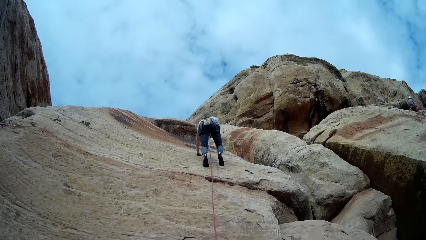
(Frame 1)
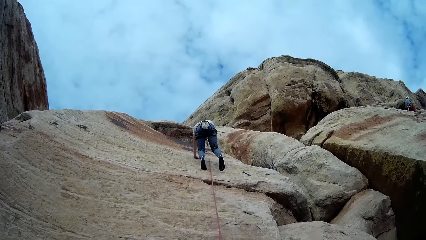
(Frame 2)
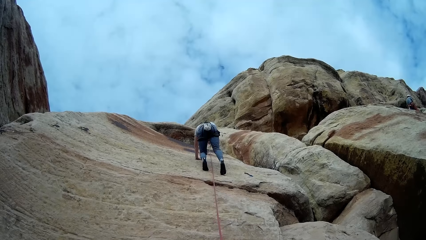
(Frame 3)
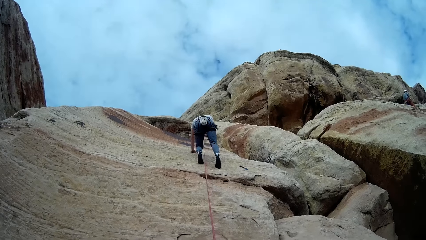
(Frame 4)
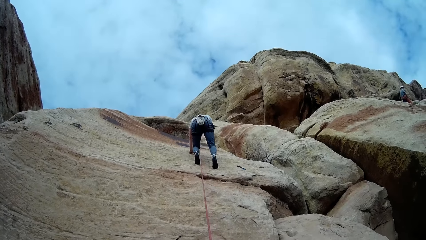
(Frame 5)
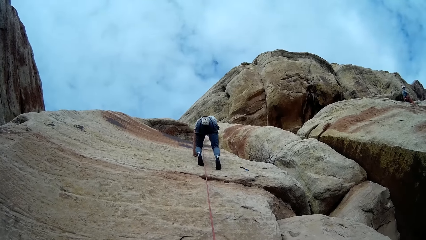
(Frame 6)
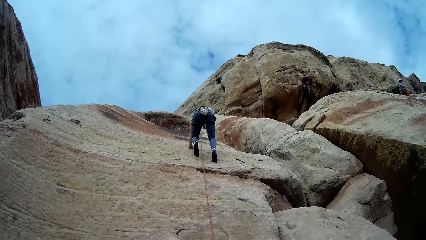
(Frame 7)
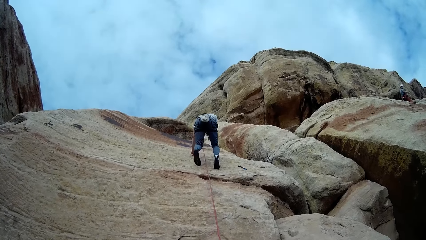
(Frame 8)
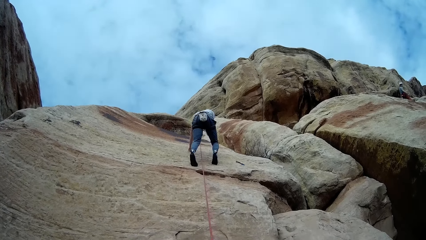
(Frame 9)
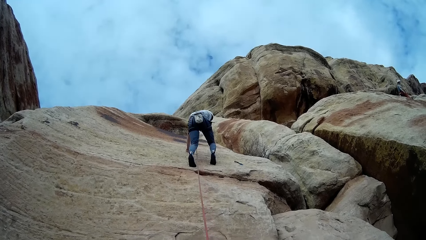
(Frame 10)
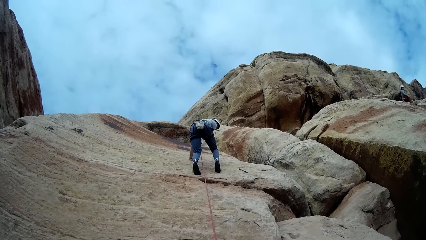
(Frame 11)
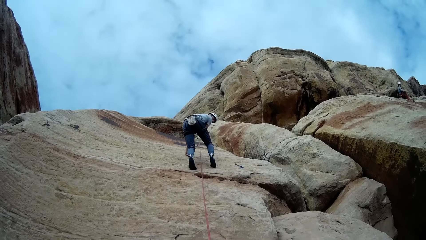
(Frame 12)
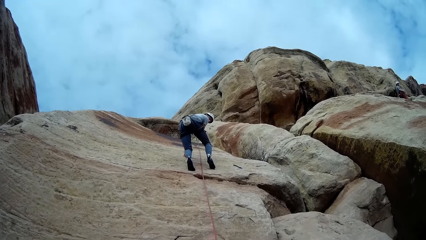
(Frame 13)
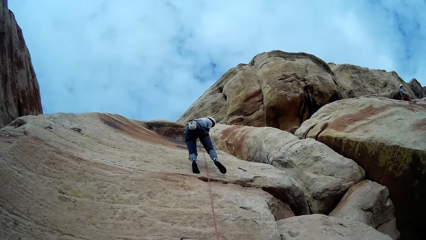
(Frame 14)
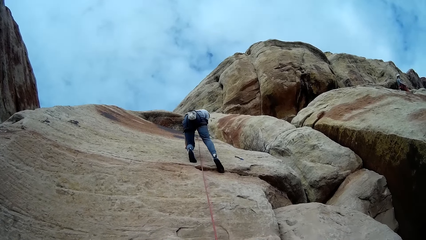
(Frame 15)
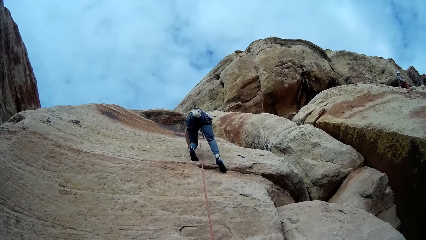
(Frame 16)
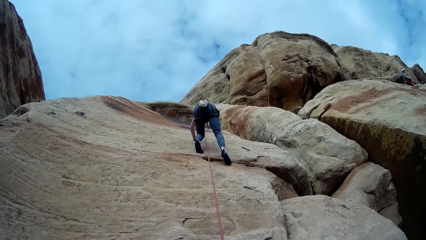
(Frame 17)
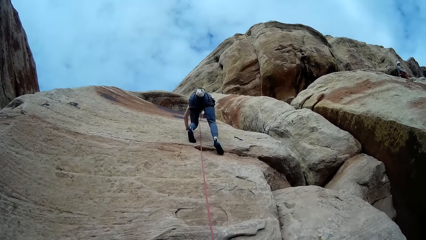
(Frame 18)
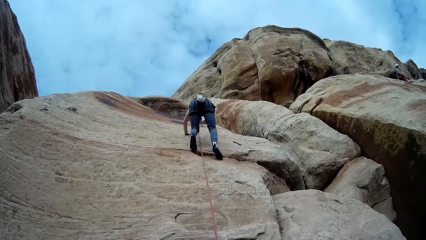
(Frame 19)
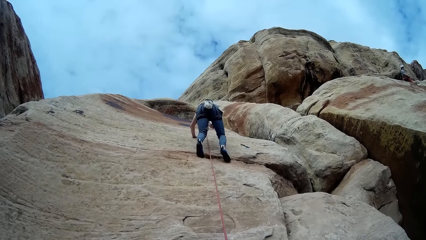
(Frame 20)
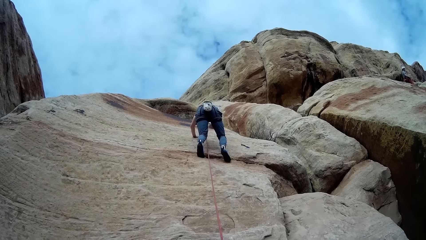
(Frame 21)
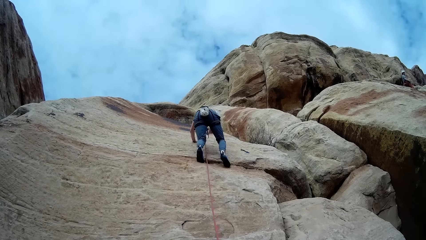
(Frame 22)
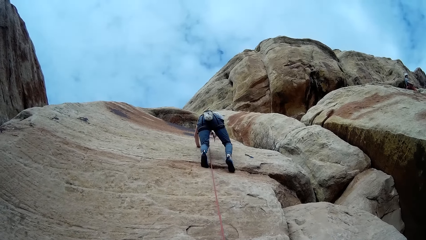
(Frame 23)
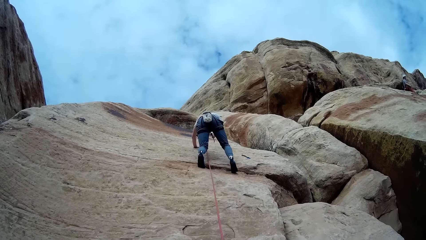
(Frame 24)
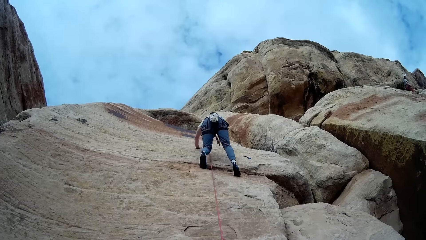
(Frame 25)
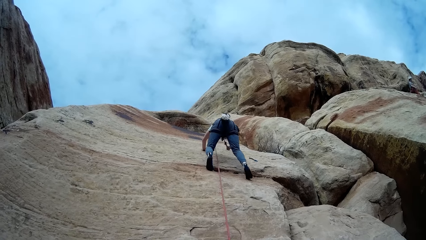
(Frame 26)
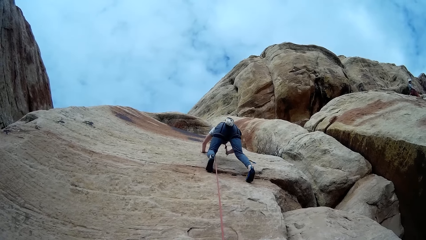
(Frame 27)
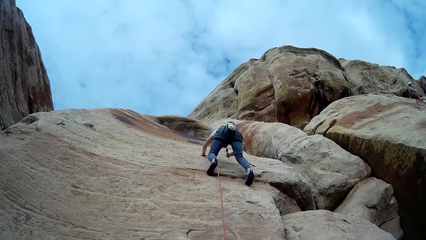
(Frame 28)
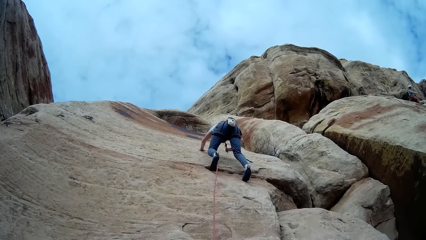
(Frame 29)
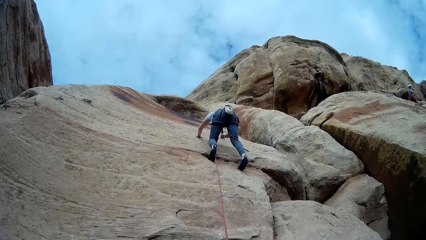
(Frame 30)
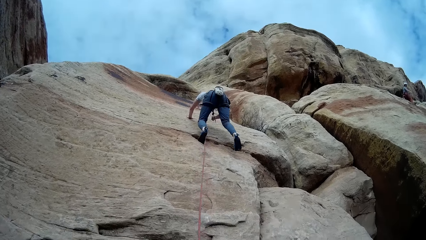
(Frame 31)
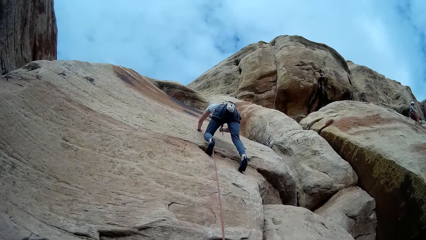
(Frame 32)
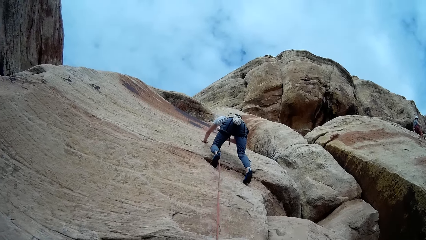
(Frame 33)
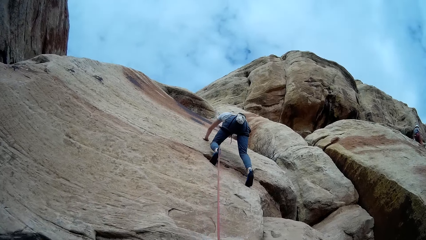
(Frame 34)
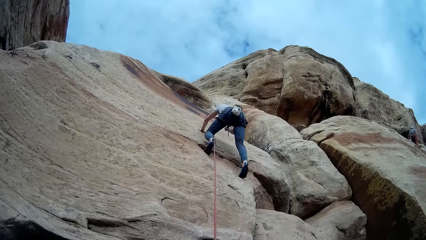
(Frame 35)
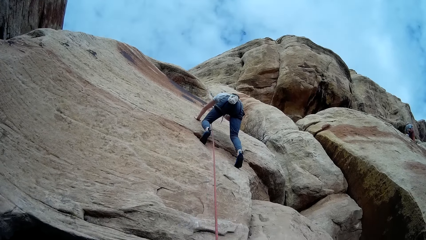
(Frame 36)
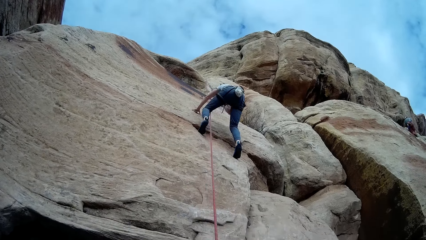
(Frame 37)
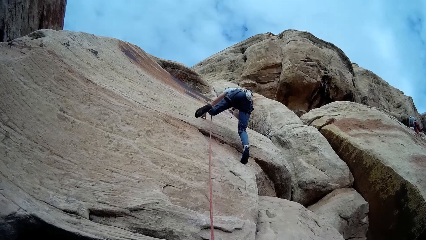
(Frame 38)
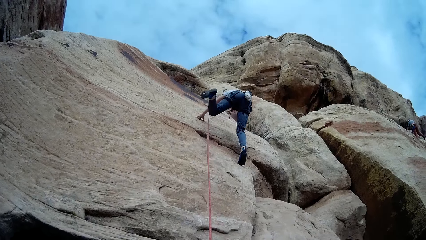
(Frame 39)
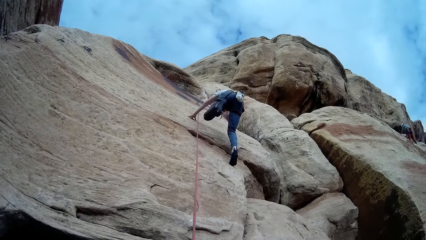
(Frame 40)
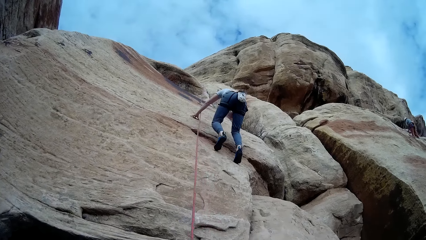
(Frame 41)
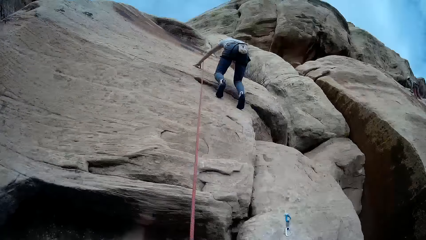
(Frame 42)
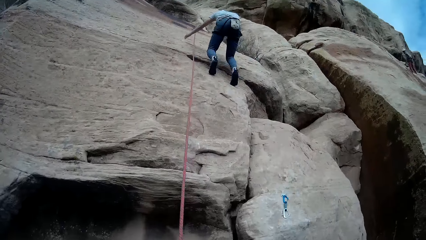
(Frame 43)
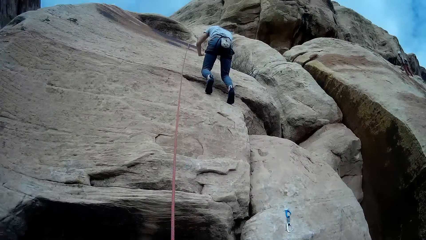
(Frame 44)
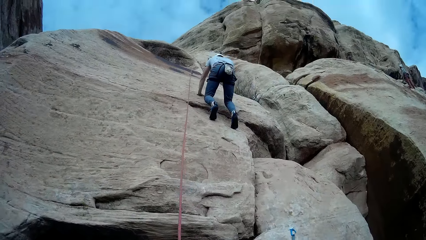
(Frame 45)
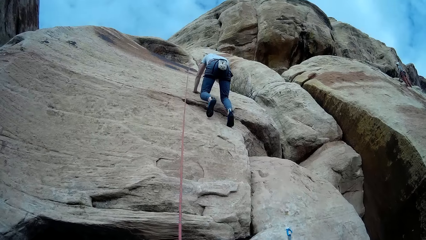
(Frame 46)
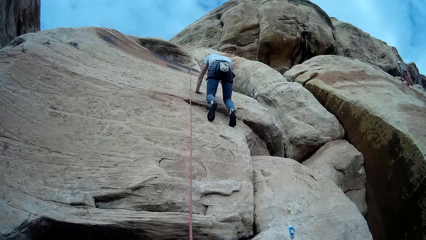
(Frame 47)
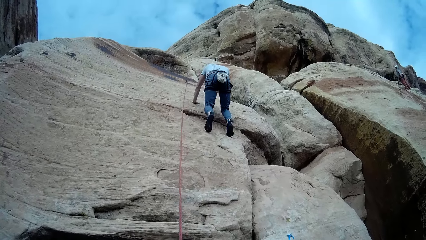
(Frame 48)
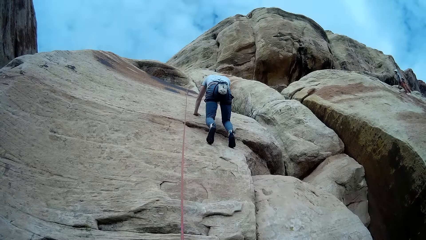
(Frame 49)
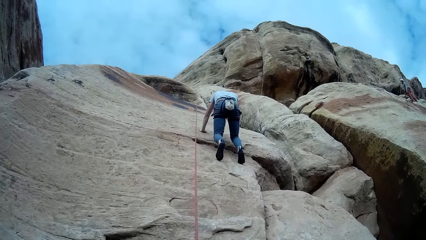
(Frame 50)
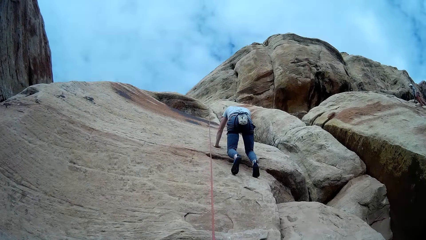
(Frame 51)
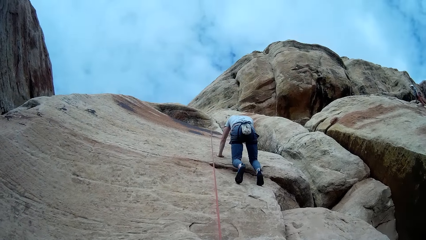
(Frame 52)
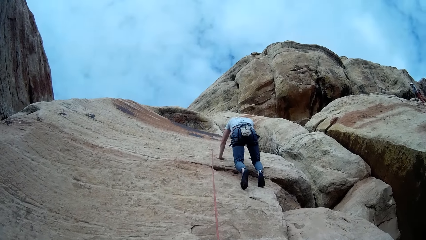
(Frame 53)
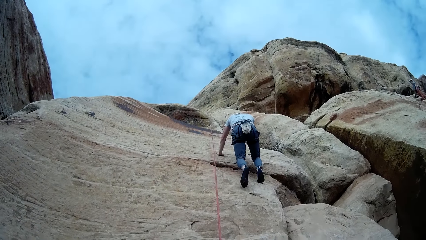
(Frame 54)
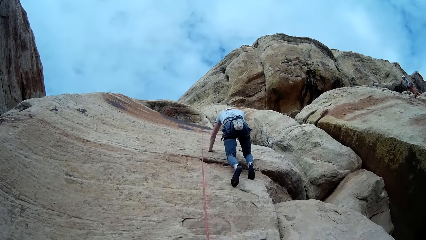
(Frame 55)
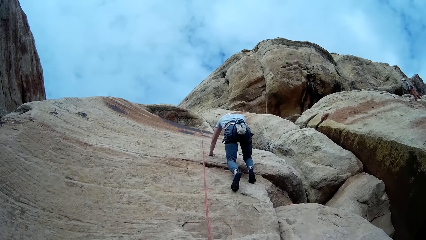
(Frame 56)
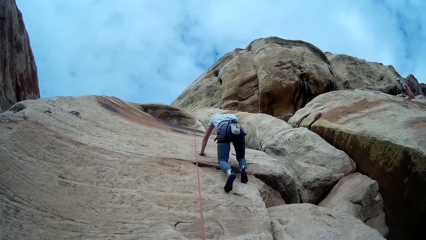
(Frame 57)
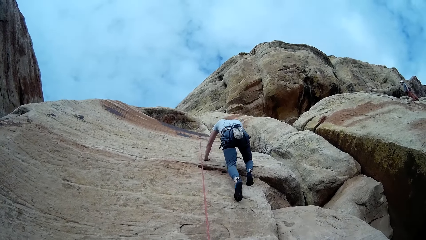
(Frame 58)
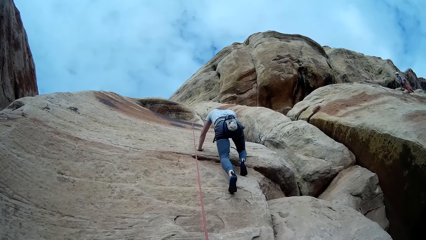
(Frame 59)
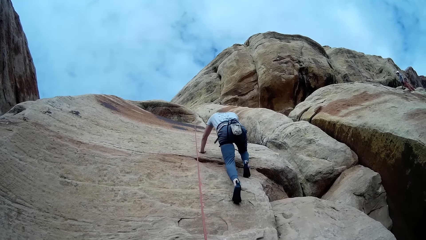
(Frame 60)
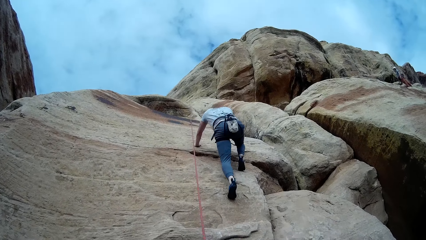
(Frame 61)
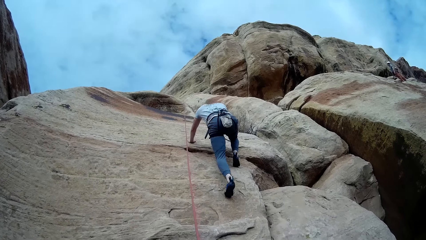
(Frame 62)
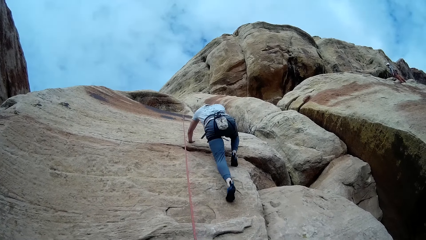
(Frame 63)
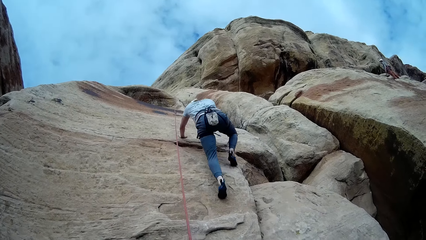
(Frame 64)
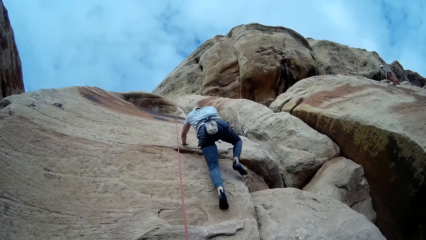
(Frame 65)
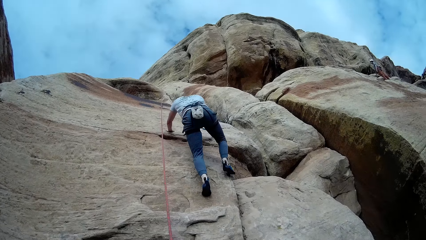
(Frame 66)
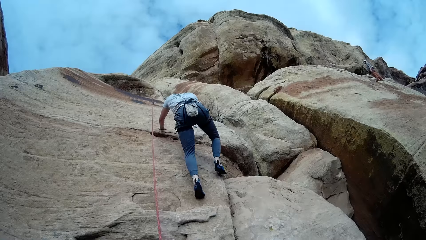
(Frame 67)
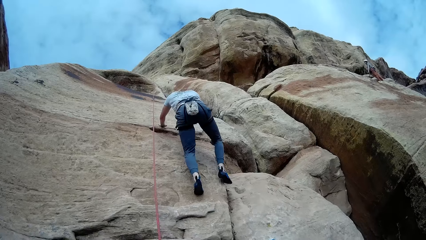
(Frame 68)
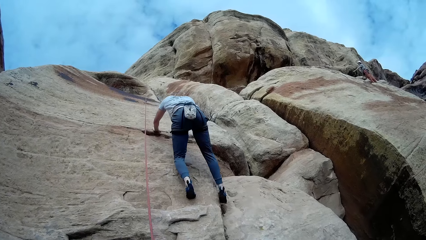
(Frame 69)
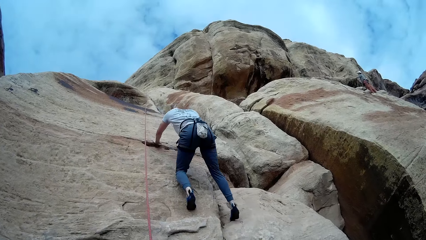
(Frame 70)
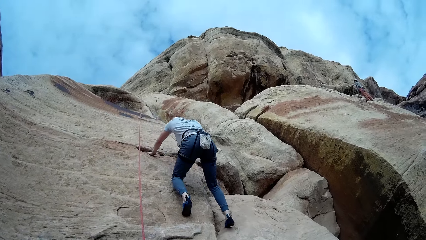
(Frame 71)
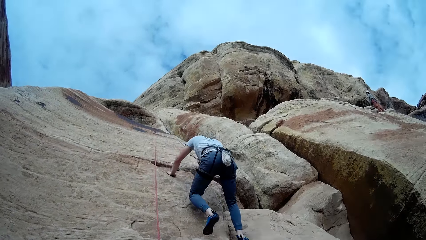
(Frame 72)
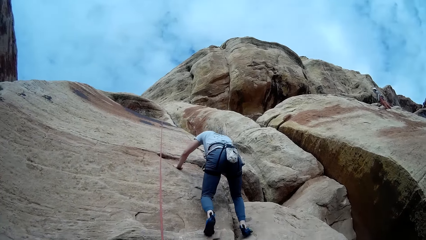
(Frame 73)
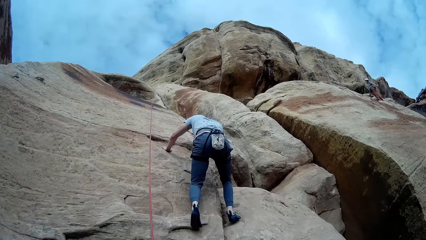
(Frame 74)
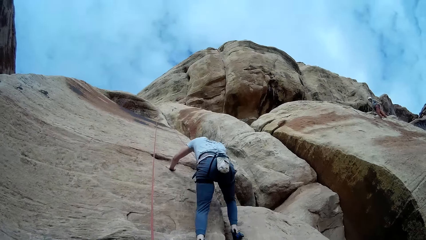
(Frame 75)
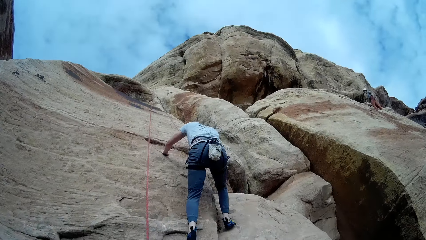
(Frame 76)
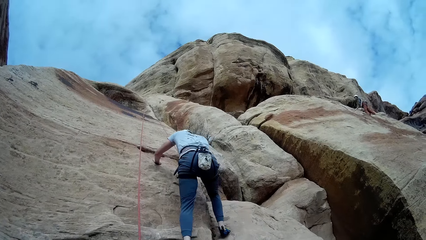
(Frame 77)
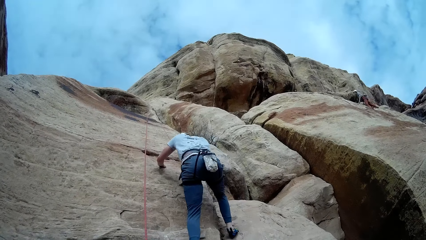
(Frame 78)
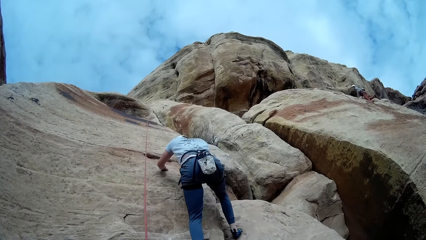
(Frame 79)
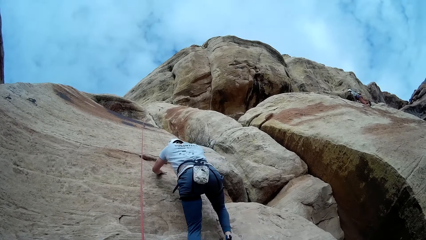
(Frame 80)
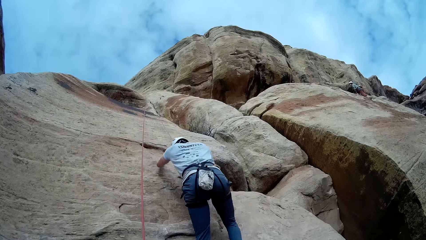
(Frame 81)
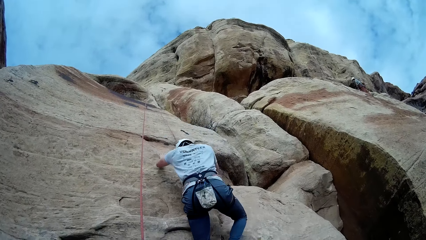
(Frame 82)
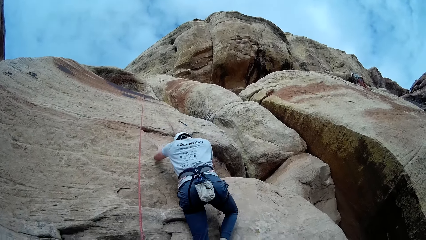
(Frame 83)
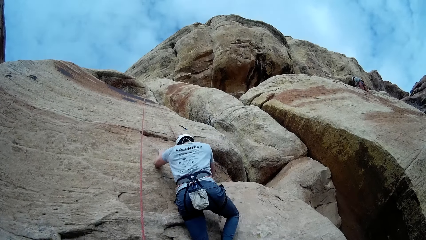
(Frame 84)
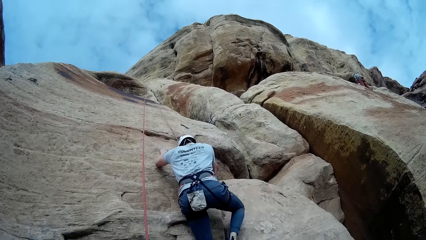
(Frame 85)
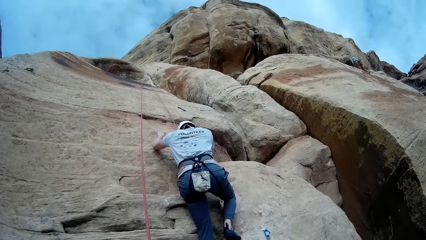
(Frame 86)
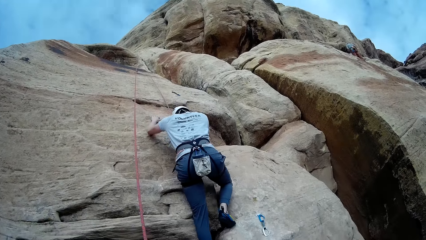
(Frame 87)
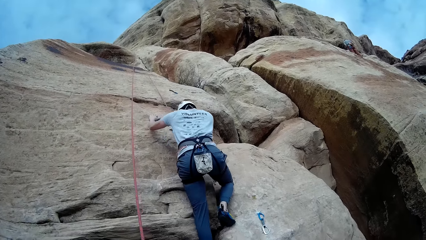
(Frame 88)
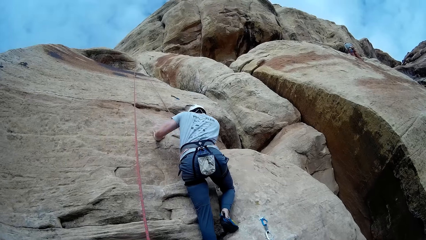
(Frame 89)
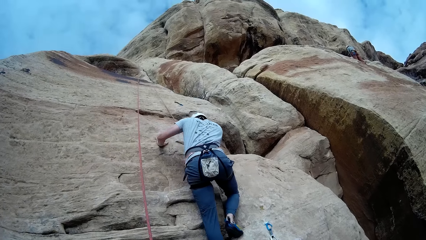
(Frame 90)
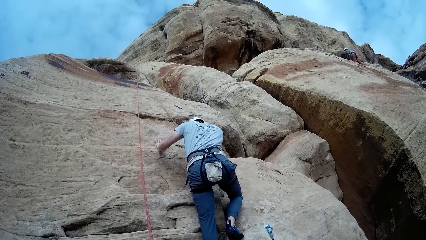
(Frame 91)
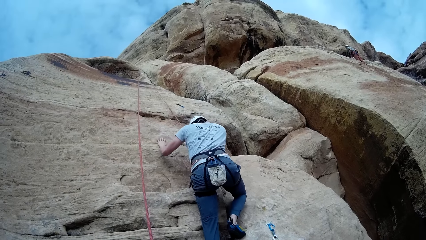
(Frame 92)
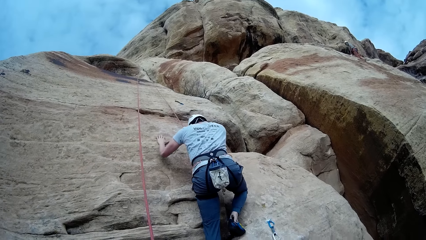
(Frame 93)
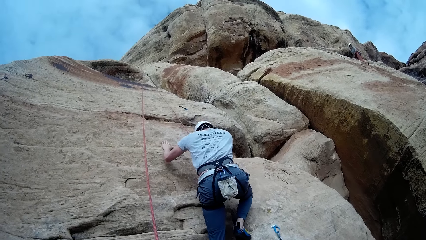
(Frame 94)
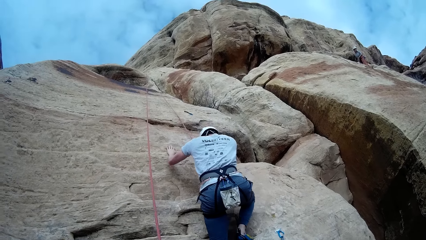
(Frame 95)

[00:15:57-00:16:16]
A man stands up. The man moves a hand. The man moves a leg.
